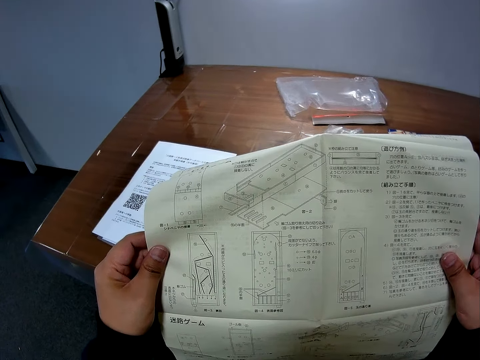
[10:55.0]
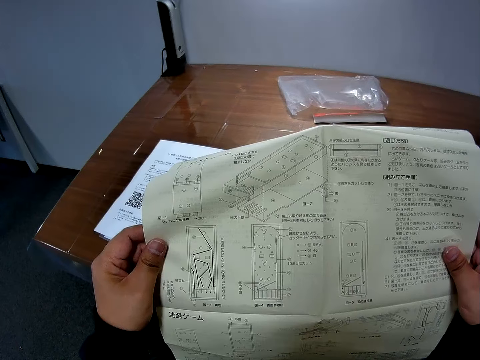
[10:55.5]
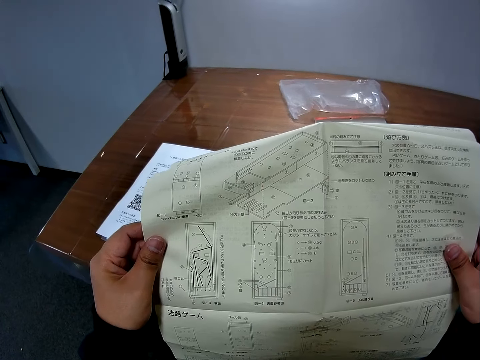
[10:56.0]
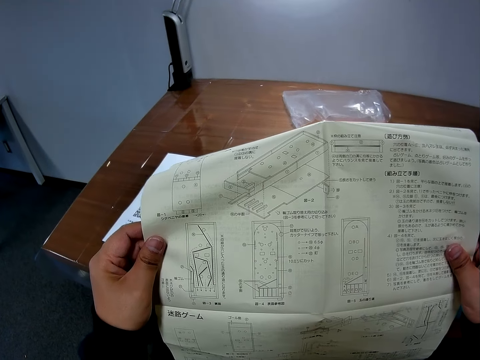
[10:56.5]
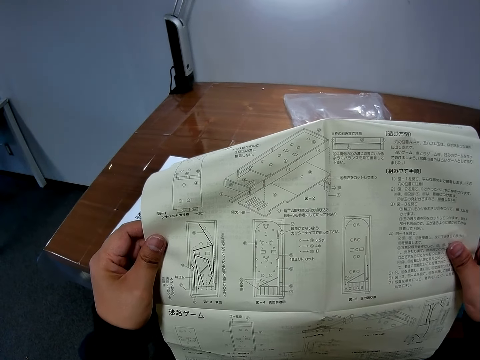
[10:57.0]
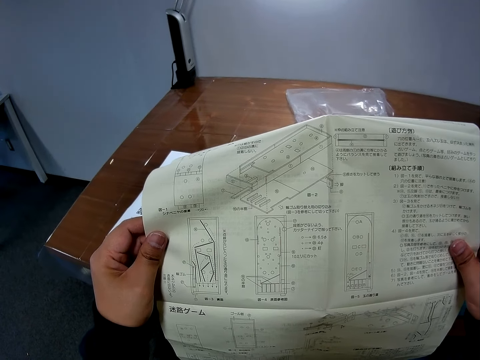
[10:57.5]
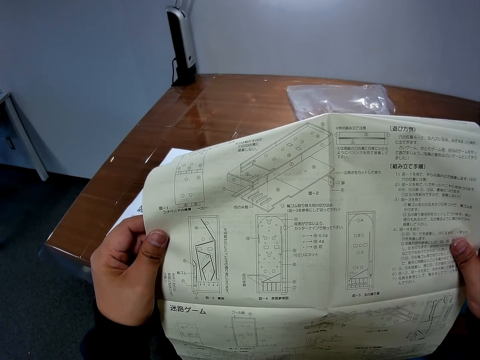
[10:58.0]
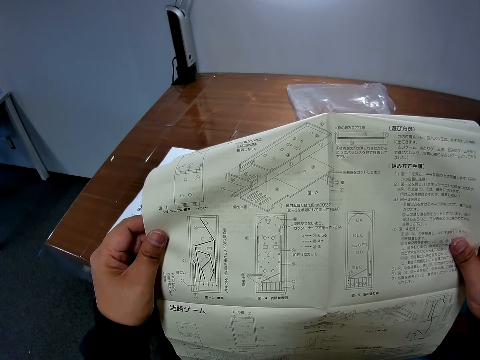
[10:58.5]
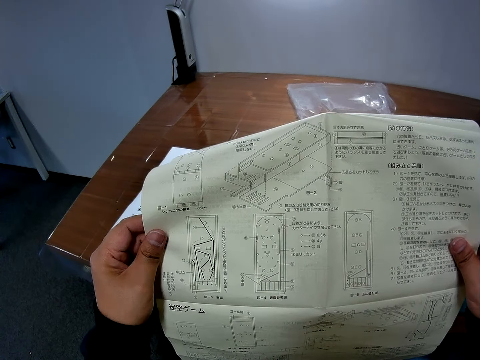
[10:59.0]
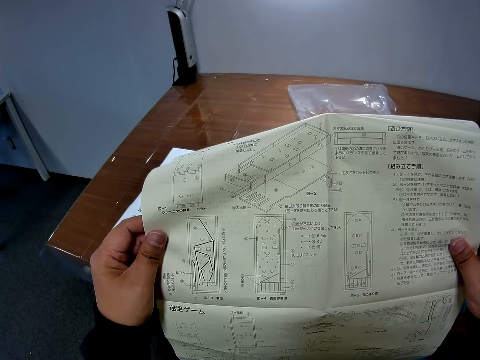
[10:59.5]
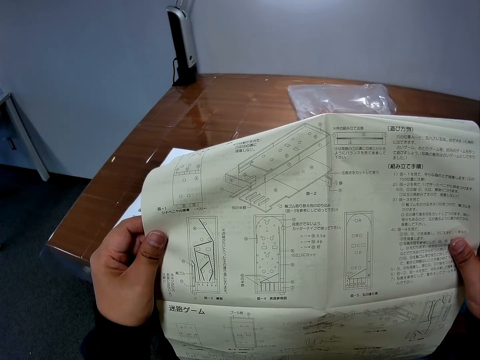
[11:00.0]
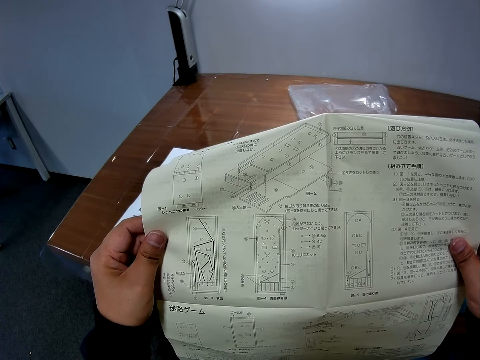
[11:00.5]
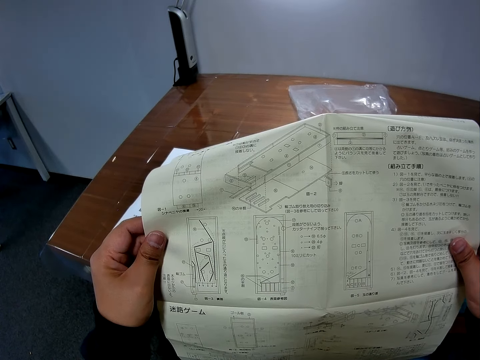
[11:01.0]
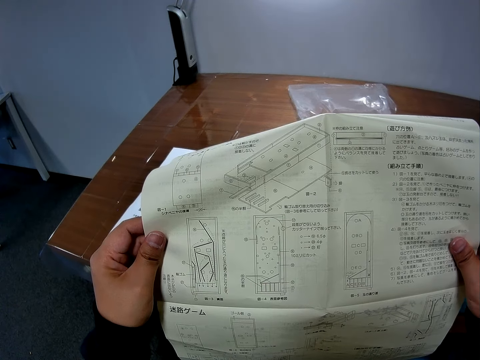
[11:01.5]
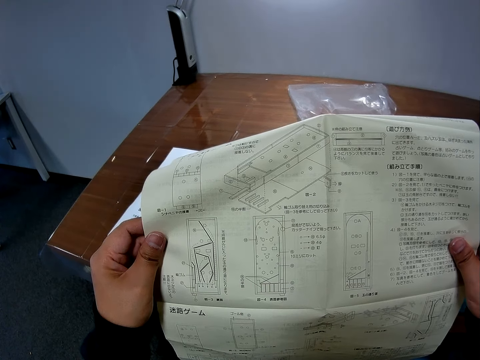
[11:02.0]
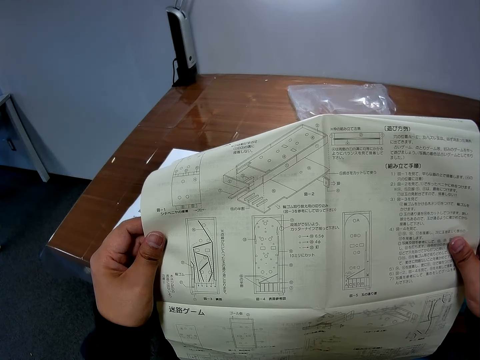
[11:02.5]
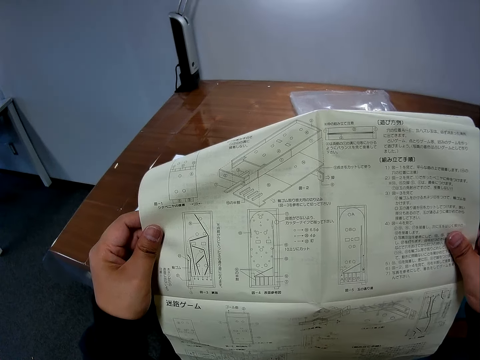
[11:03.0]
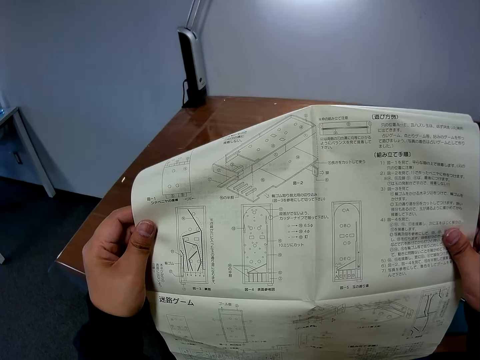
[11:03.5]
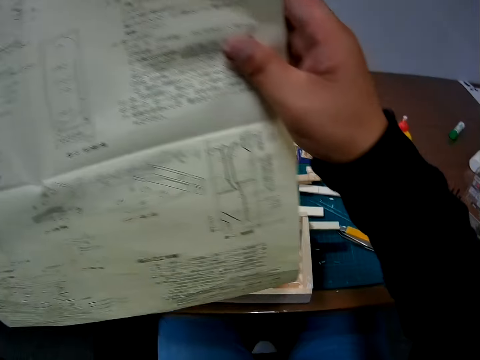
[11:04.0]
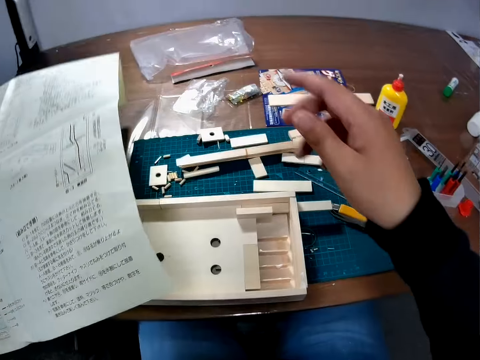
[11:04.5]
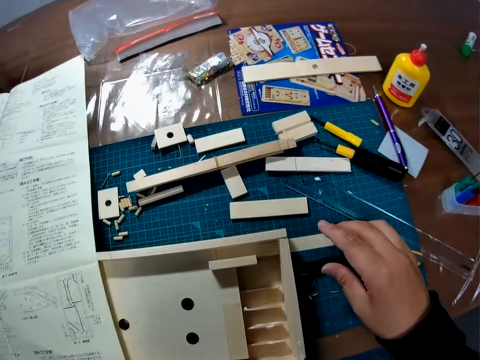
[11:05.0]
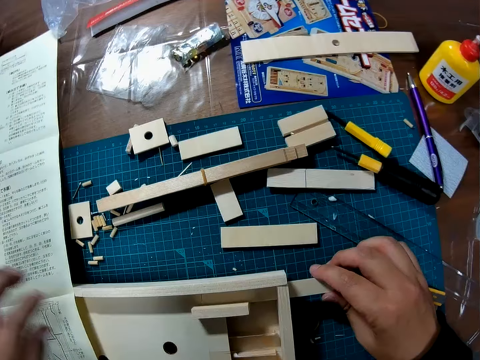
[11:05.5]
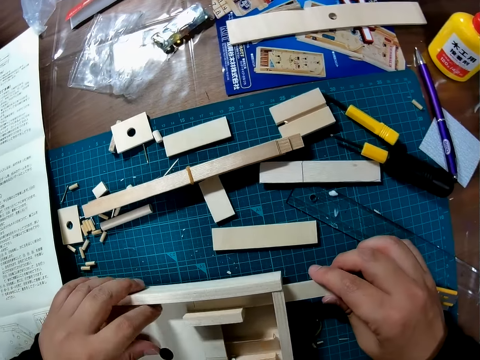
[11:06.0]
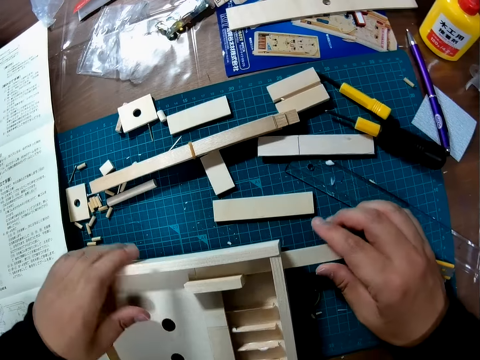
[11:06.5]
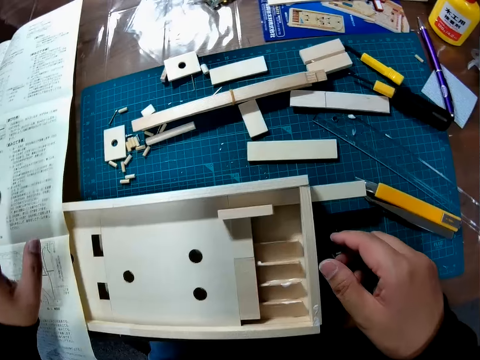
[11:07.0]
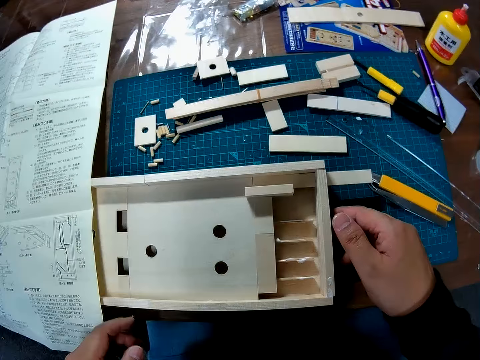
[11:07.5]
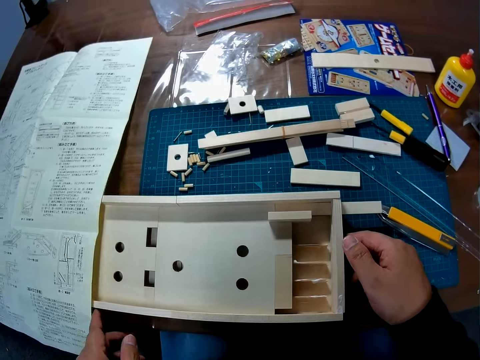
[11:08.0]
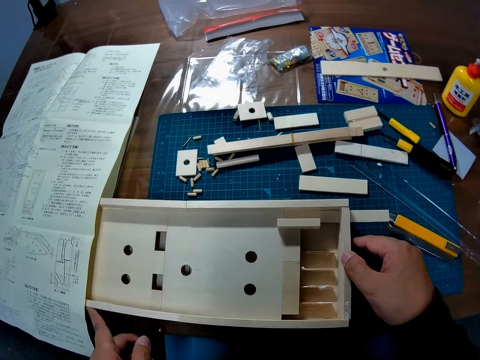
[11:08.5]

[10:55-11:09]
The camera wearer places the mathematical chart on the table. They adjust the constructed wood. They hold the counting board.

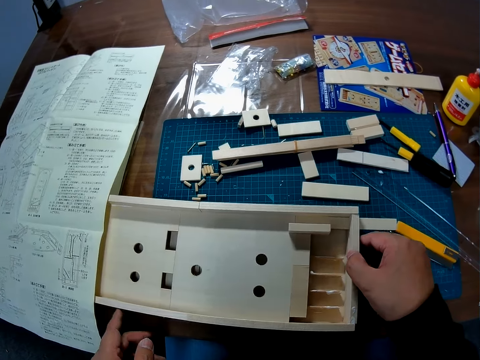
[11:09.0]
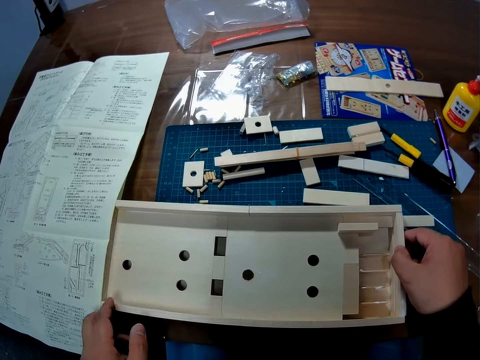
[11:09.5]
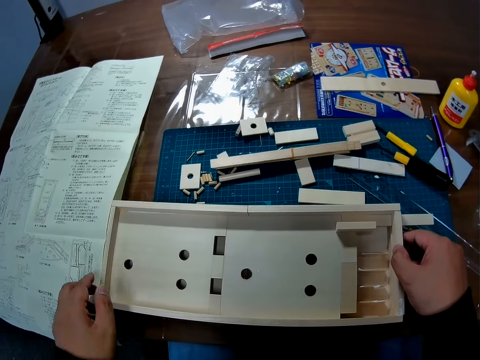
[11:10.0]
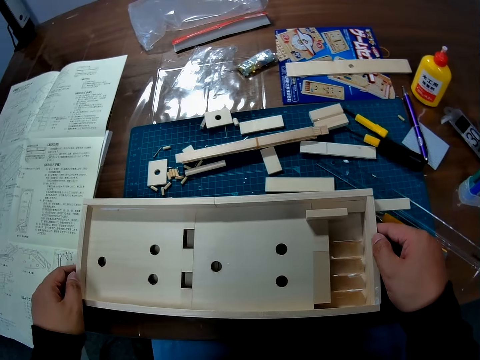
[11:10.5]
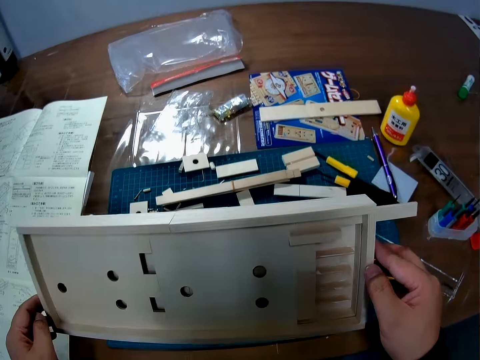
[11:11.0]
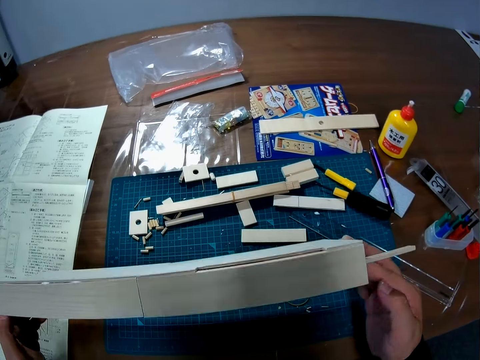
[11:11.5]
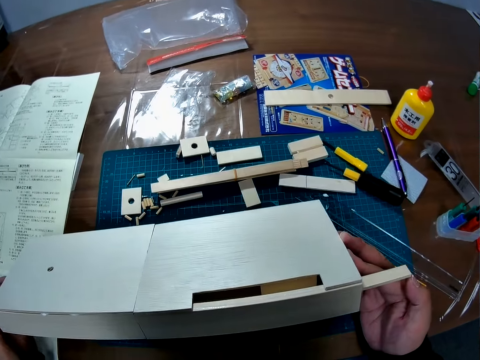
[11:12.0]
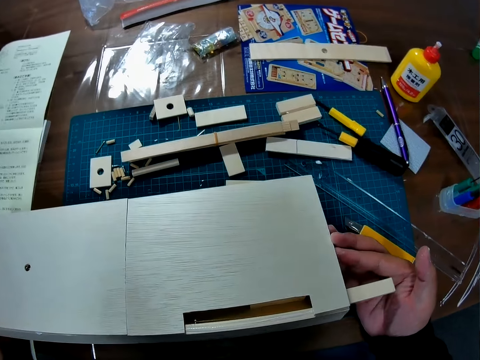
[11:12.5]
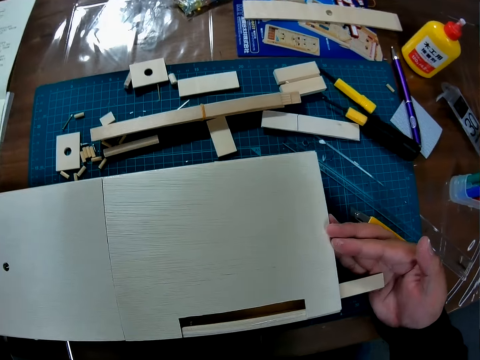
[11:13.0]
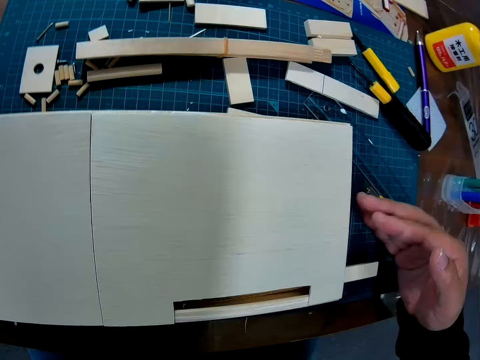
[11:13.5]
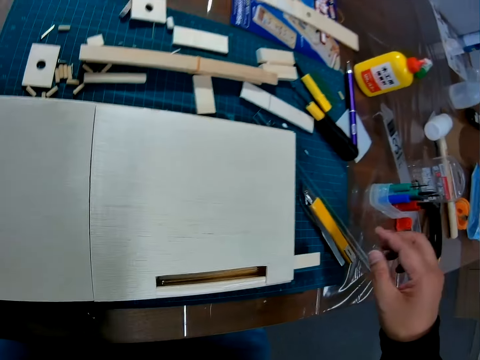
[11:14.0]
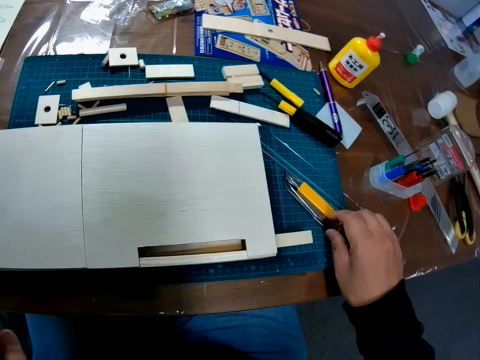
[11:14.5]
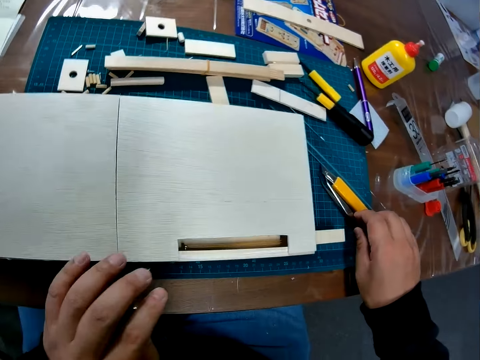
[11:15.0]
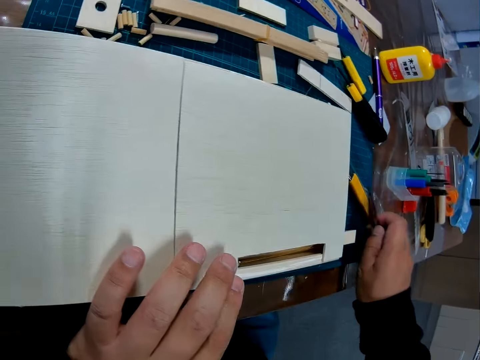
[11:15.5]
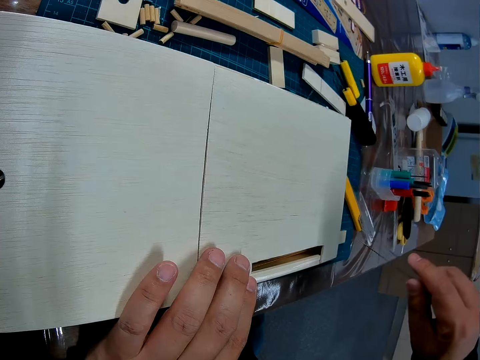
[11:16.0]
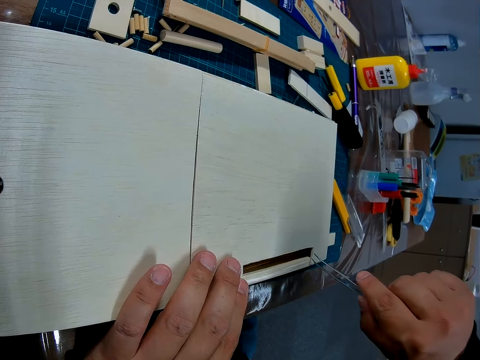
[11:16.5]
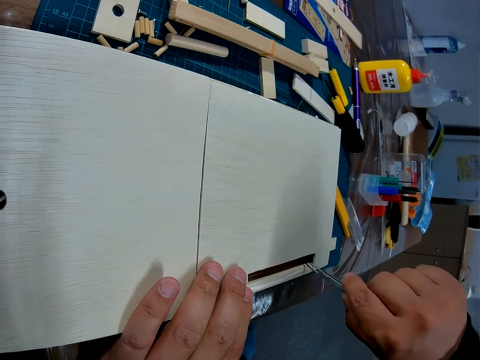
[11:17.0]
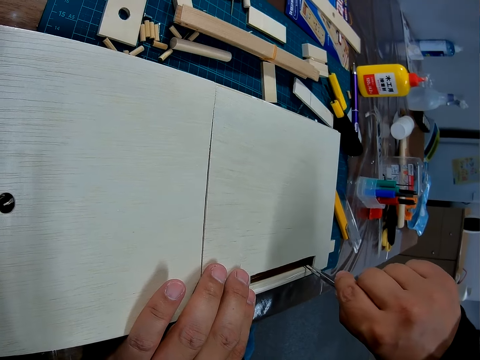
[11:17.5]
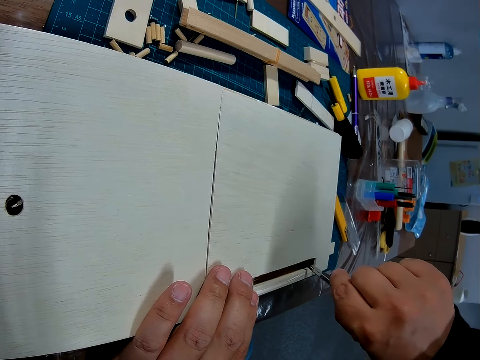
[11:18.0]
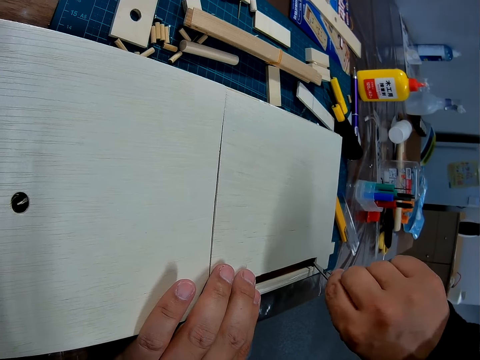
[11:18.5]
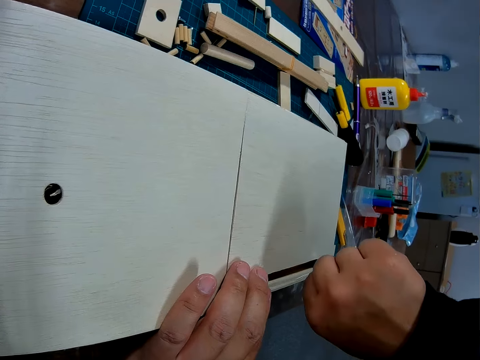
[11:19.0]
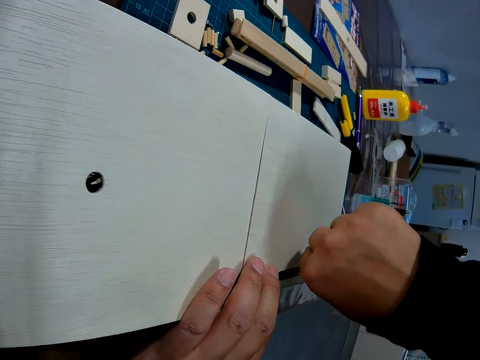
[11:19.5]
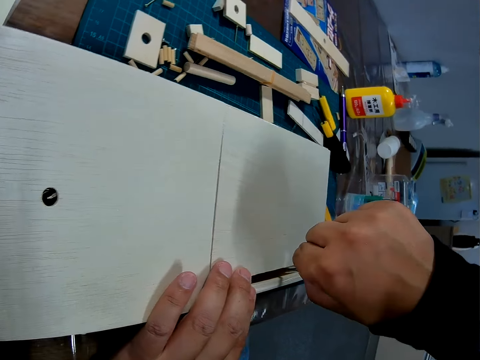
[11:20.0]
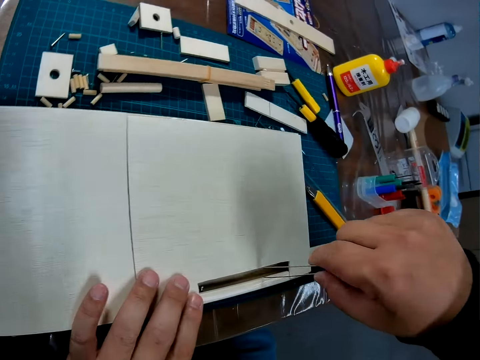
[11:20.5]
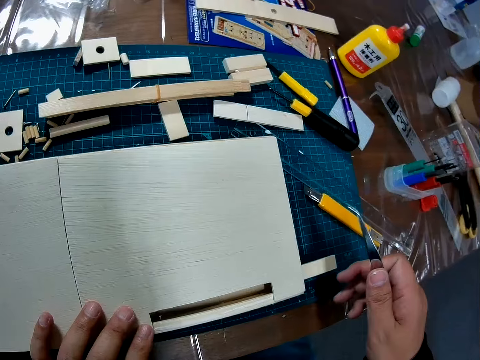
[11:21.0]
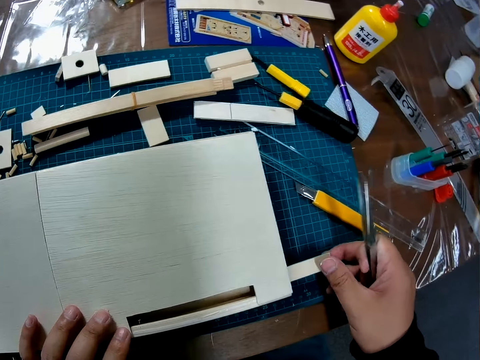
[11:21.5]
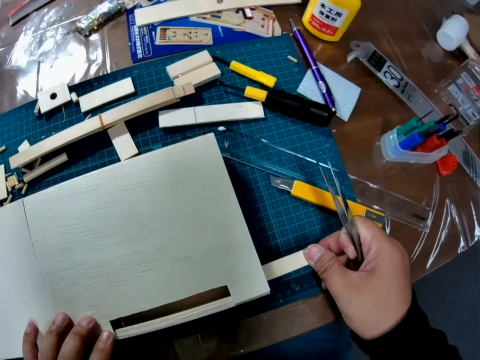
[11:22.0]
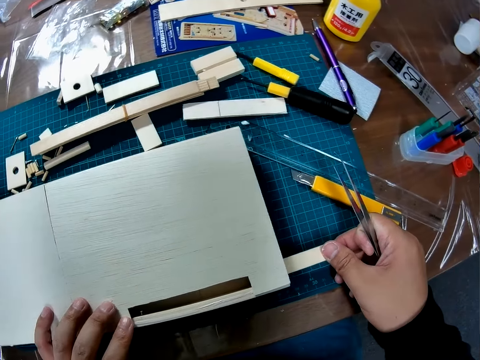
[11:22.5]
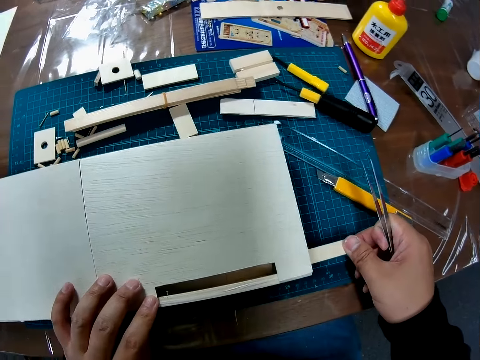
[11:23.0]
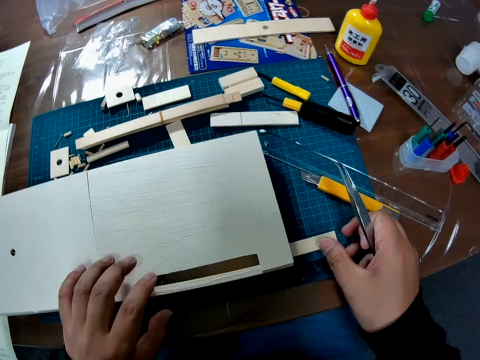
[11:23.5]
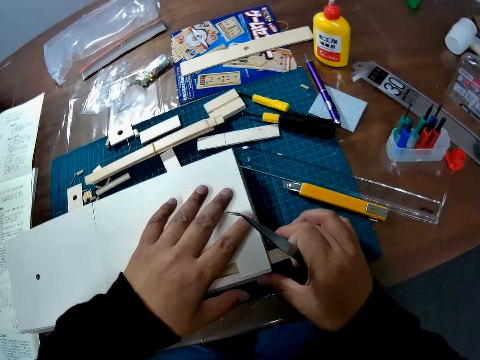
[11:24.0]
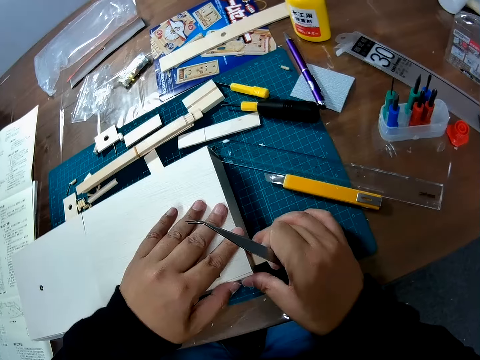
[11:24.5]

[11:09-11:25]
The camera wearer turns a counting board. They pick up a tool or forceps from the table. They use the tool on the wood. They put the forceps through the counting board. They examine the wood. They hold a foldable ruler.
